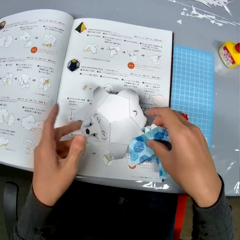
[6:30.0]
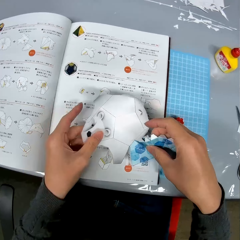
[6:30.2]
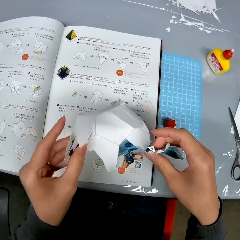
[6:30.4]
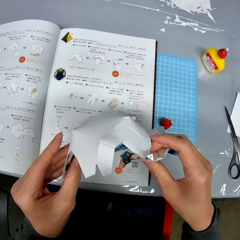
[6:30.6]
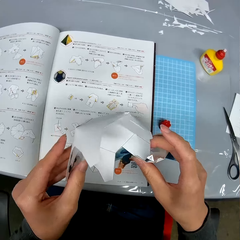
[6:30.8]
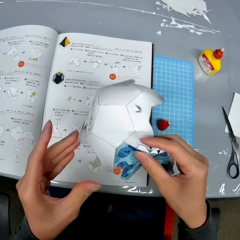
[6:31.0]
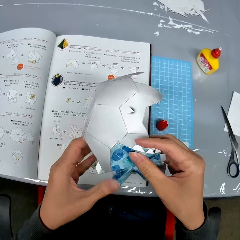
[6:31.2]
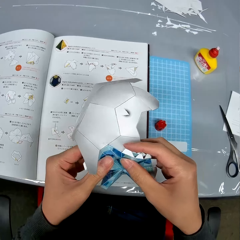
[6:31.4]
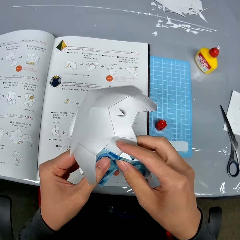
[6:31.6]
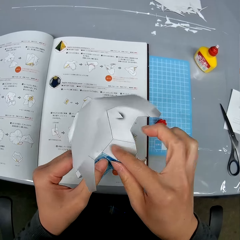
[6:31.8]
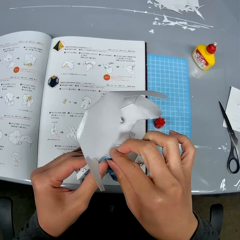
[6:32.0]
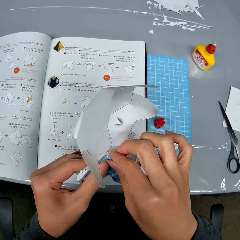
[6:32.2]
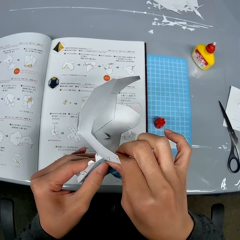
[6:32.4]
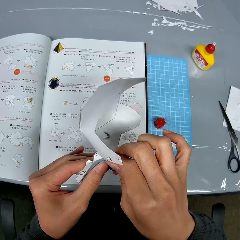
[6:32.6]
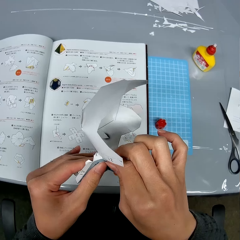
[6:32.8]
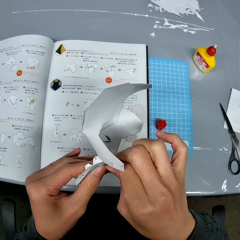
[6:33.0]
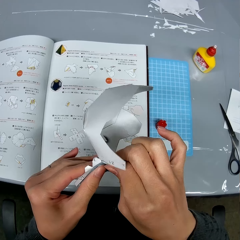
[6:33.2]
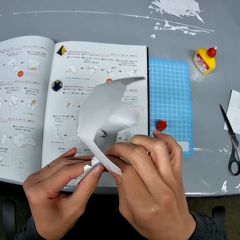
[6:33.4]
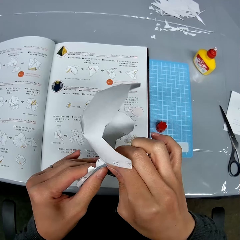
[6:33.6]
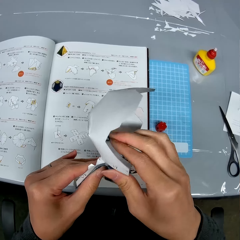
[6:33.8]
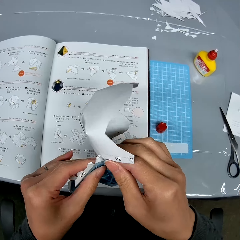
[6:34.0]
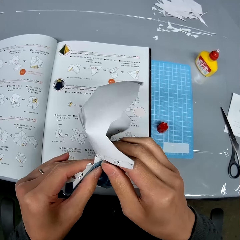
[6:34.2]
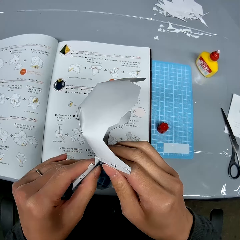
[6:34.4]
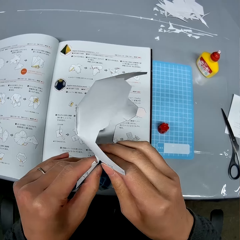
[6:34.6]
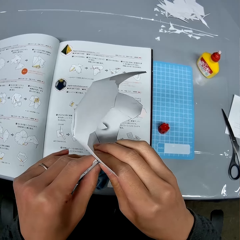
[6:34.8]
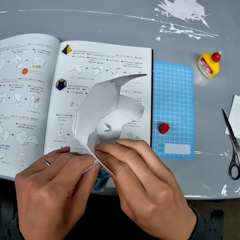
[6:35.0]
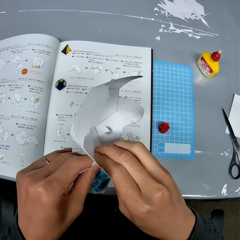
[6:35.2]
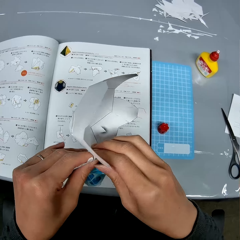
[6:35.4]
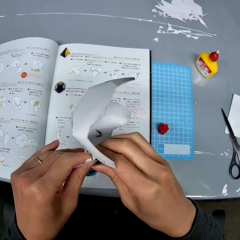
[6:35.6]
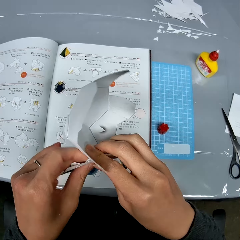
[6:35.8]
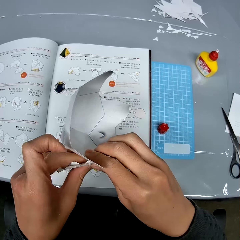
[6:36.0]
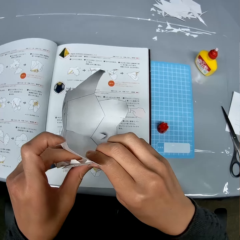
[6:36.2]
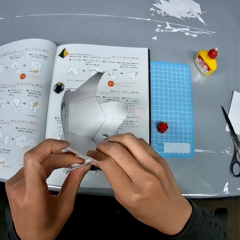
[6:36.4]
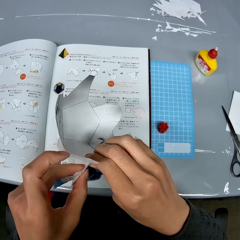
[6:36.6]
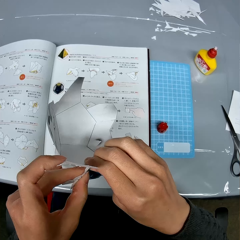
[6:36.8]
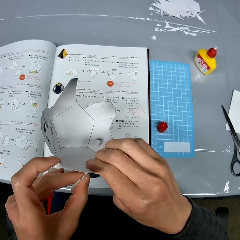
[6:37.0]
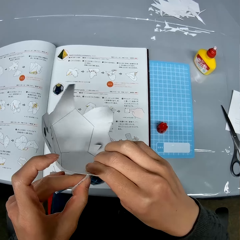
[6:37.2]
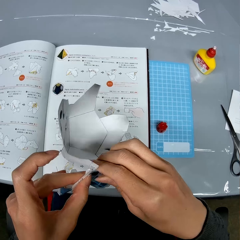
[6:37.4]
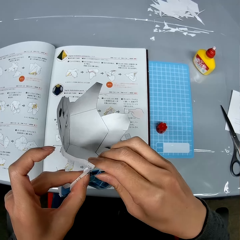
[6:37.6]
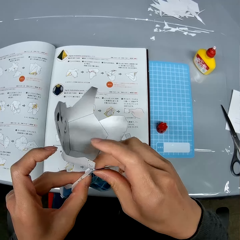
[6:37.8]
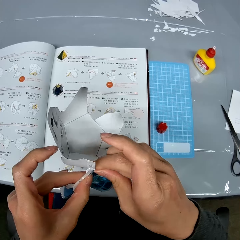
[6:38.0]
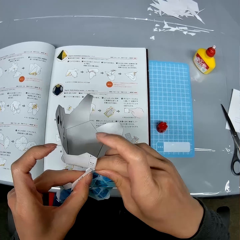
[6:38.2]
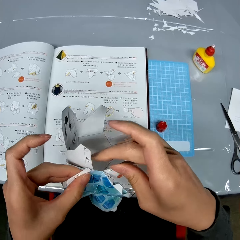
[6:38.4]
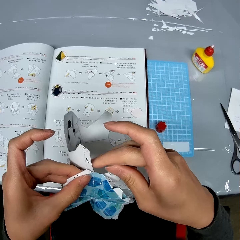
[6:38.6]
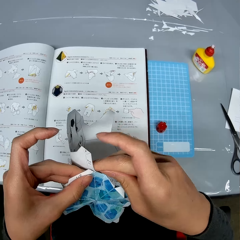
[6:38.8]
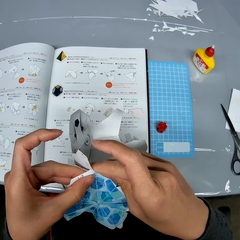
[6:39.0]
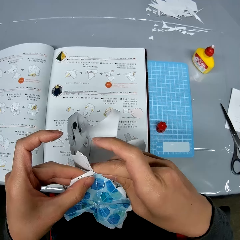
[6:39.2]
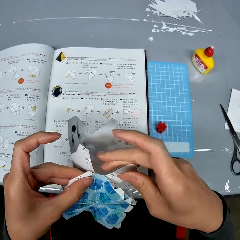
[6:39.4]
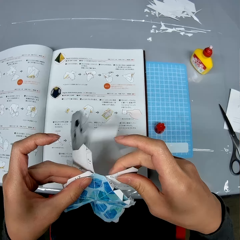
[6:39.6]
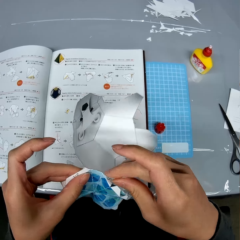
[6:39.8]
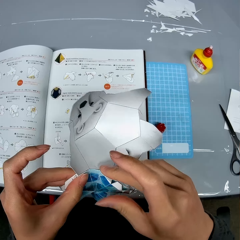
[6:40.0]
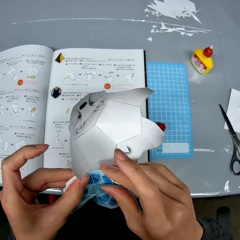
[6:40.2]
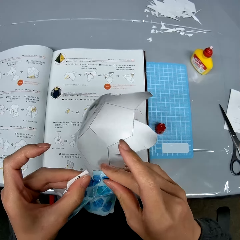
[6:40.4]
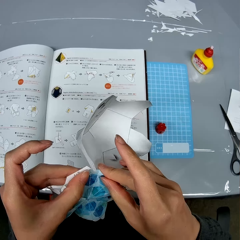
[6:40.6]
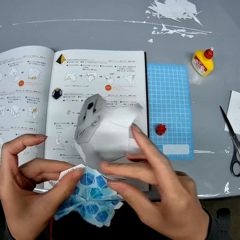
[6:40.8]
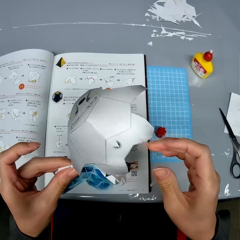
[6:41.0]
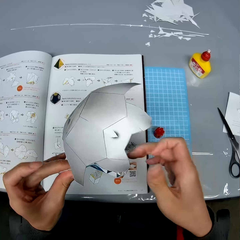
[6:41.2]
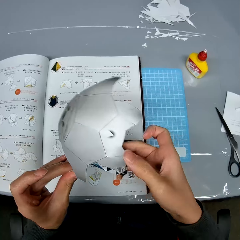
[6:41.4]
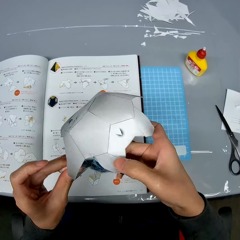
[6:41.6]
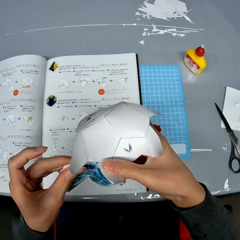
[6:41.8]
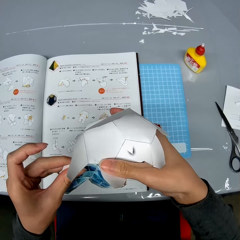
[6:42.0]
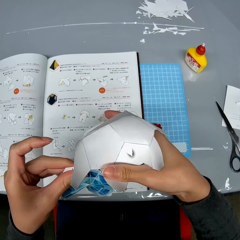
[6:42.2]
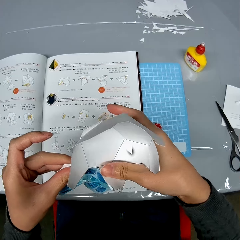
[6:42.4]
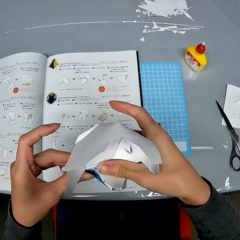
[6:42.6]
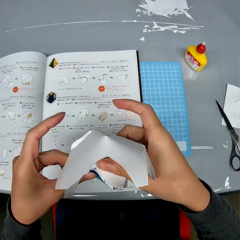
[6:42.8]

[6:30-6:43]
The camera wearer picks up the craft paper from the book. They press the craft papers together.

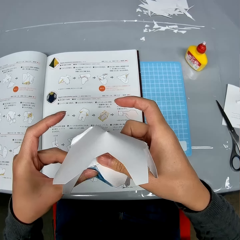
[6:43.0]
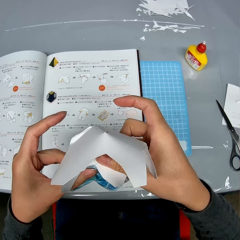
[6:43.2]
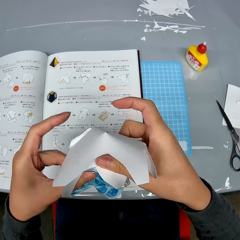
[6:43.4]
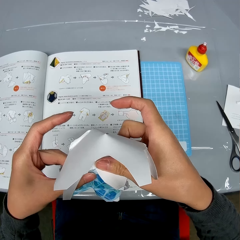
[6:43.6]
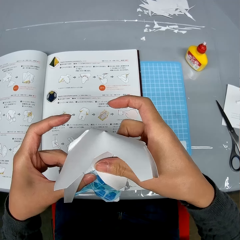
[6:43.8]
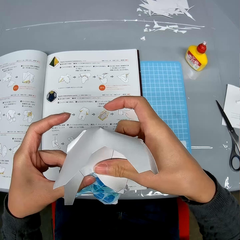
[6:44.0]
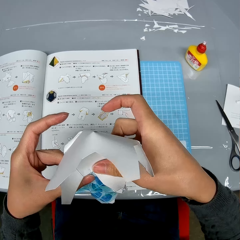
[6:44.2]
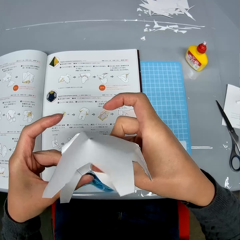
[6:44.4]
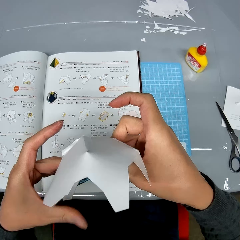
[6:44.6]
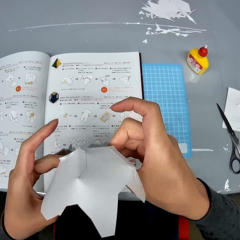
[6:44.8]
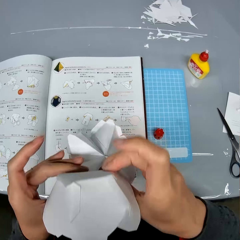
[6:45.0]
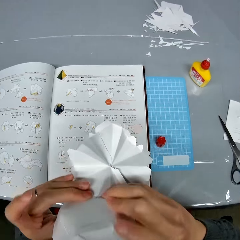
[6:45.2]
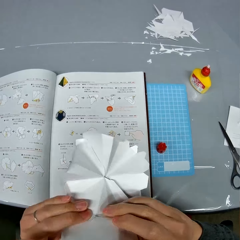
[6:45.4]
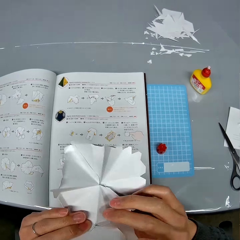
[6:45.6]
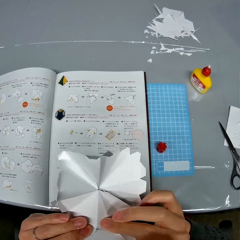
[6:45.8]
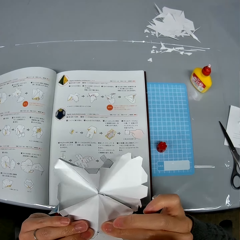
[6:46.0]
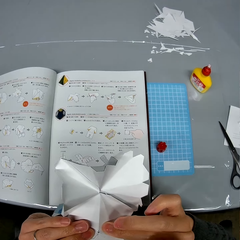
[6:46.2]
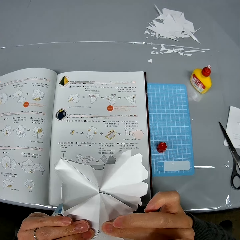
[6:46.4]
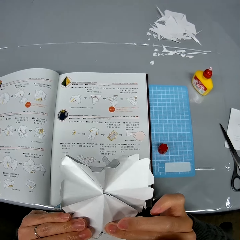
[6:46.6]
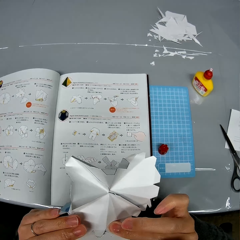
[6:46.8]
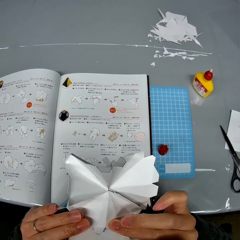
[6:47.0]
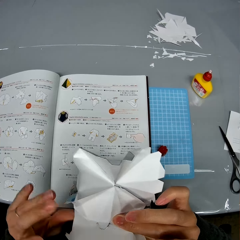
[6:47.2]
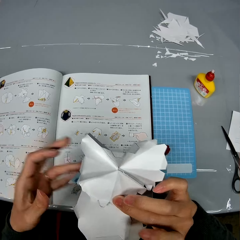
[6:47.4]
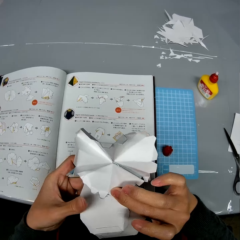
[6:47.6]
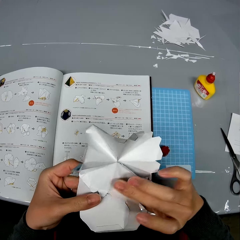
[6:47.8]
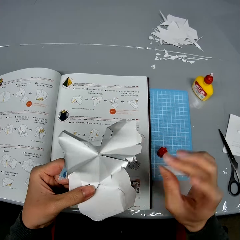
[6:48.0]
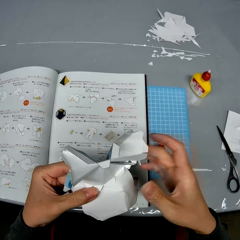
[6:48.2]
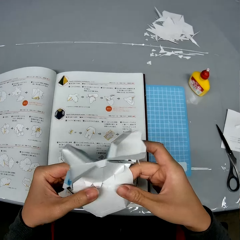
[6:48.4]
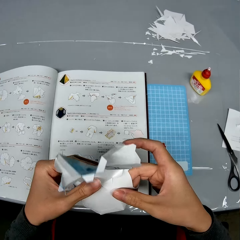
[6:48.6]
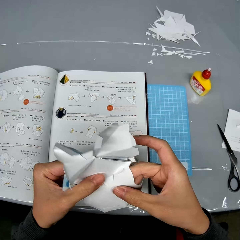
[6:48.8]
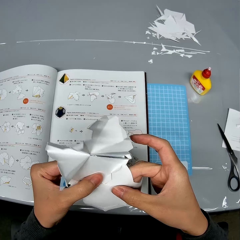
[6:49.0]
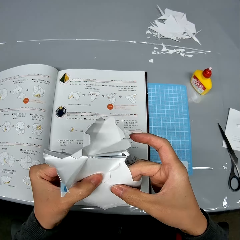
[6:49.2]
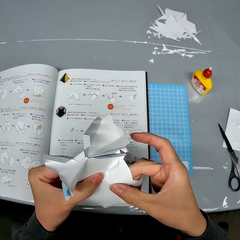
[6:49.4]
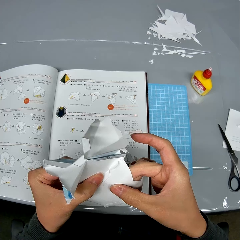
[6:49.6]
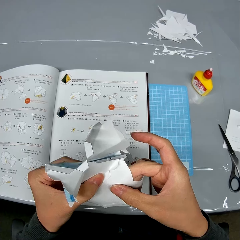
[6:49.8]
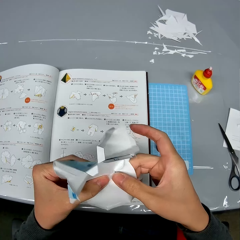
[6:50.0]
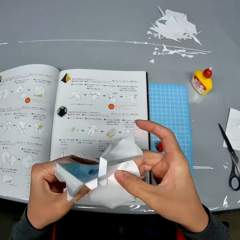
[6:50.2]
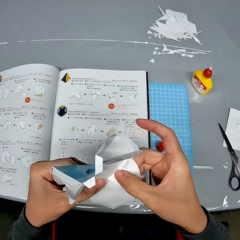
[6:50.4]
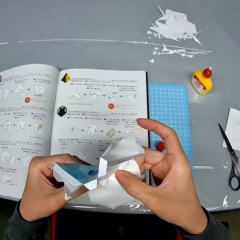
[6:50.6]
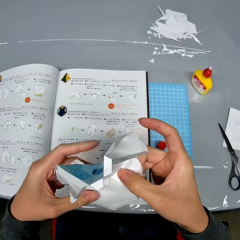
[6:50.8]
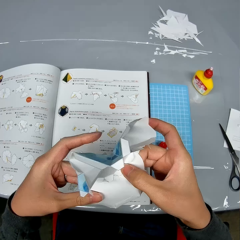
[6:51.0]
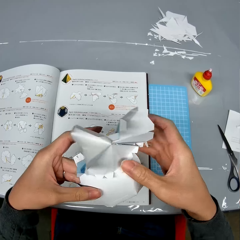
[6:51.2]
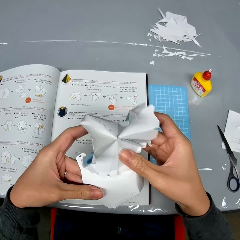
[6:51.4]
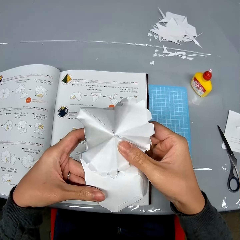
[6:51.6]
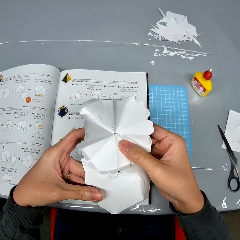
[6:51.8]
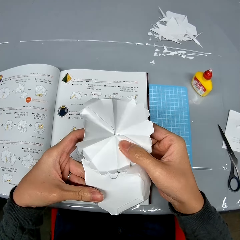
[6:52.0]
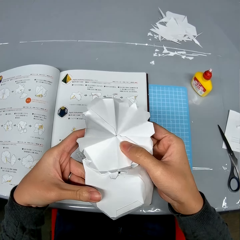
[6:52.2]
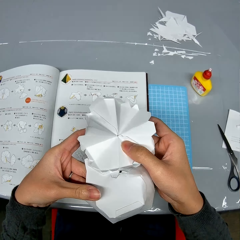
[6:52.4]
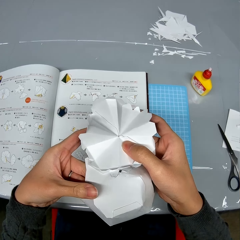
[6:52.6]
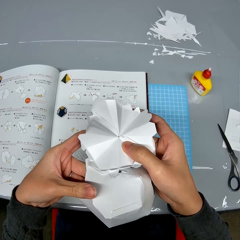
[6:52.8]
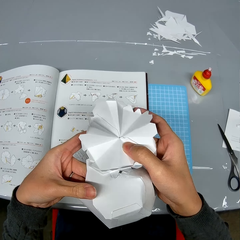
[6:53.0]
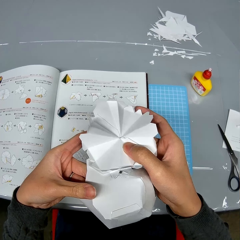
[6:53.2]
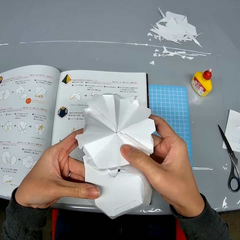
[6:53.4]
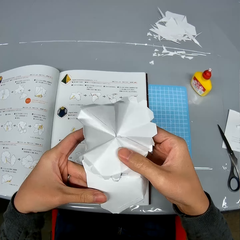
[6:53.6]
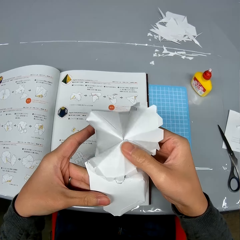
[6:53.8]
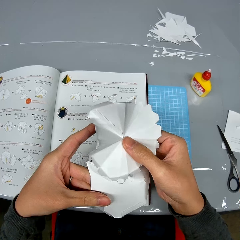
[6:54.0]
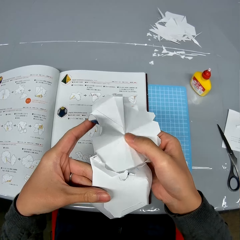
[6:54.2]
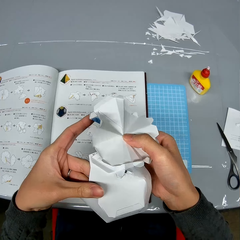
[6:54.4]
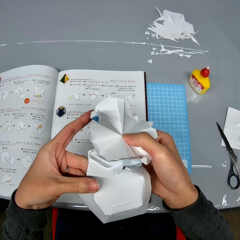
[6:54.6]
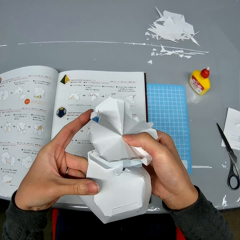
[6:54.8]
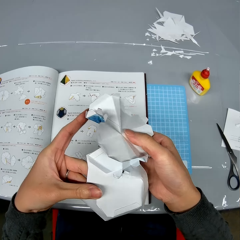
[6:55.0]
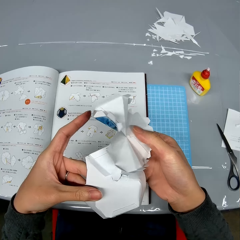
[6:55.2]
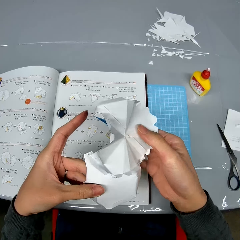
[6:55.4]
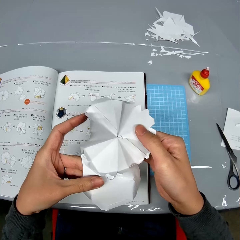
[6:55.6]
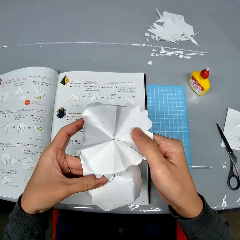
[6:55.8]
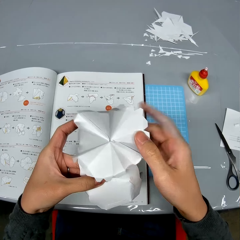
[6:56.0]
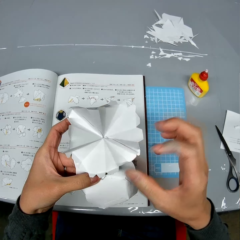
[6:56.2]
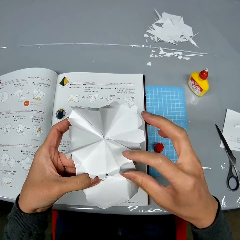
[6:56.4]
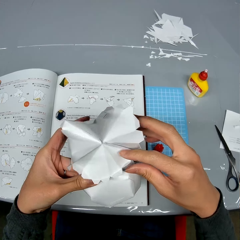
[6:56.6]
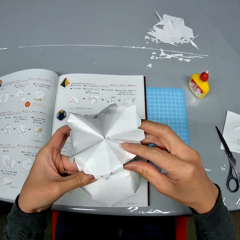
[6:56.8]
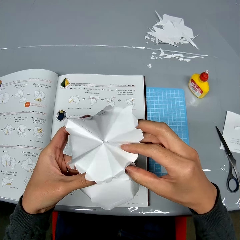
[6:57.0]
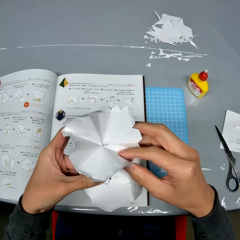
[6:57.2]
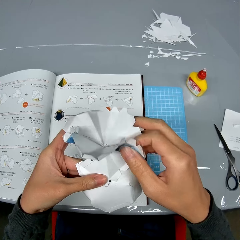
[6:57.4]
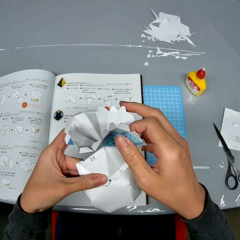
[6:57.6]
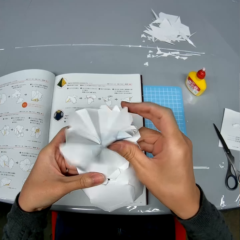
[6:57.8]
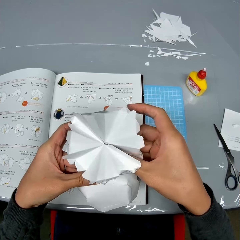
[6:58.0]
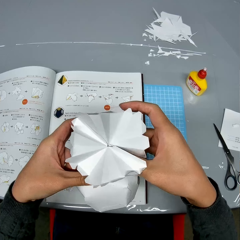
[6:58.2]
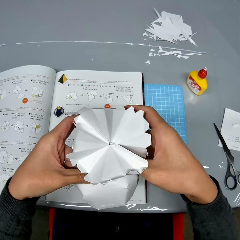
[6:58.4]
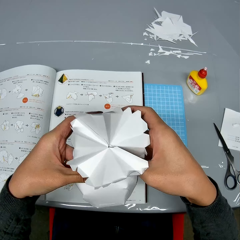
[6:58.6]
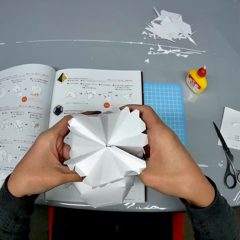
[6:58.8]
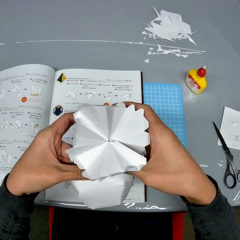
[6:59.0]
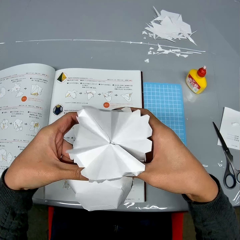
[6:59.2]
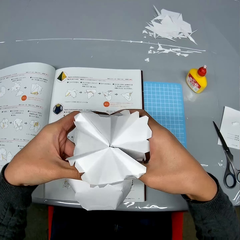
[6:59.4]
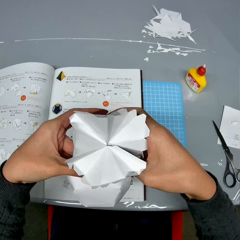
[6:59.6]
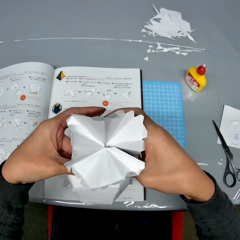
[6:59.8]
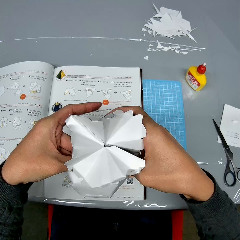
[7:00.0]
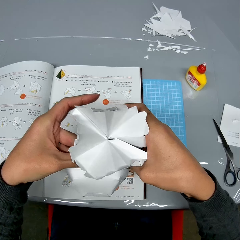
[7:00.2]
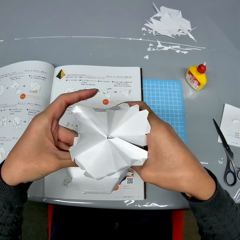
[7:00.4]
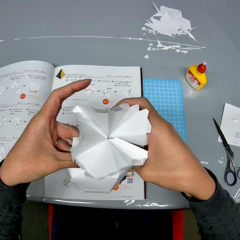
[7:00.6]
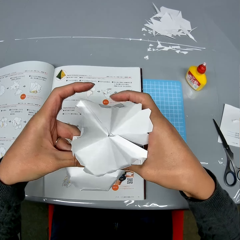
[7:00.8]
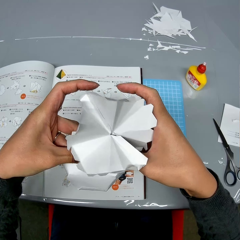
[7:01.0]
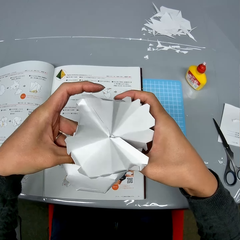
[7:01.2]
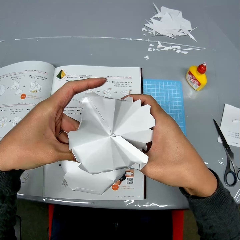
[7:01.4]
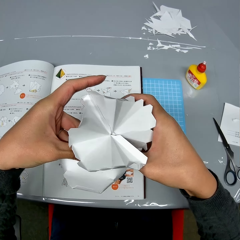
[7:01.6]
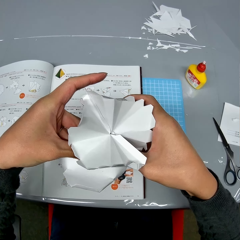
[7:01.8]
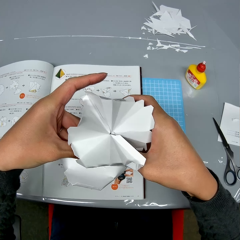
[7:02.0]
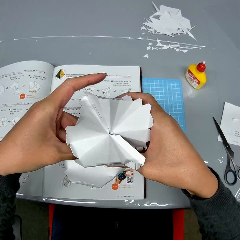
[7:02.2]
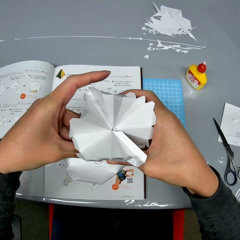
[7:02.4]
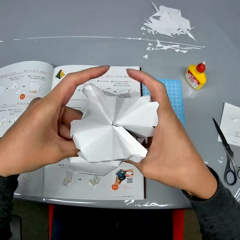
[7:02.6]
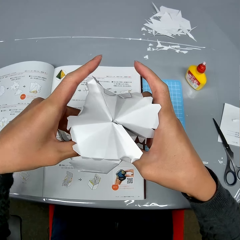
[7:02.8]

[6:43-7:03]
The camera wearer flips the craft paper. They look at the craft paper. They press the craft papers together.
